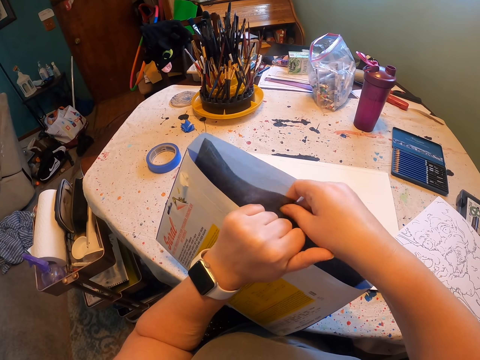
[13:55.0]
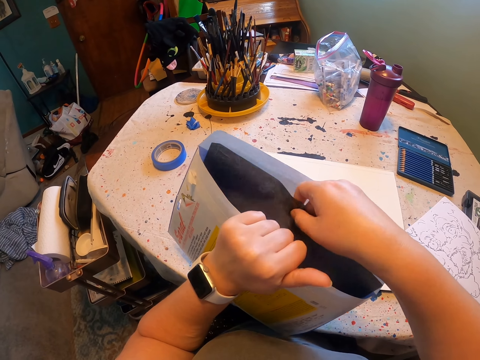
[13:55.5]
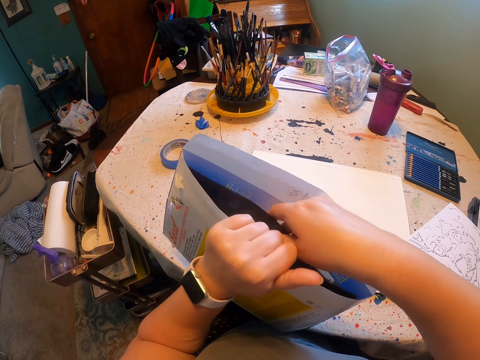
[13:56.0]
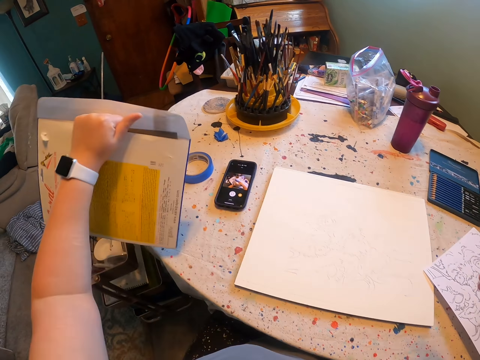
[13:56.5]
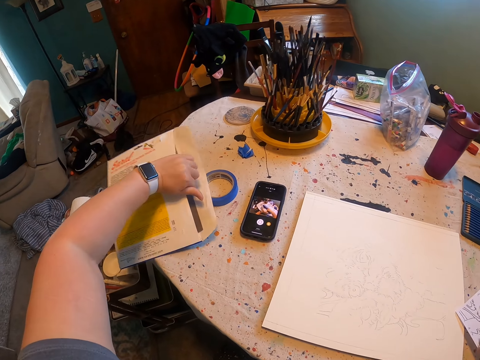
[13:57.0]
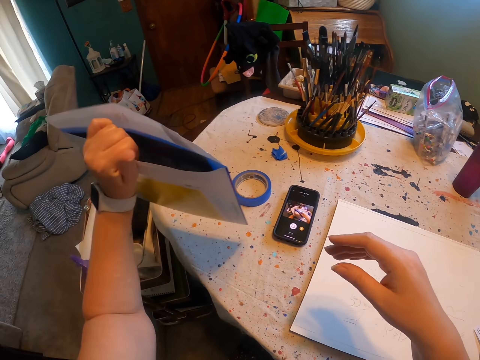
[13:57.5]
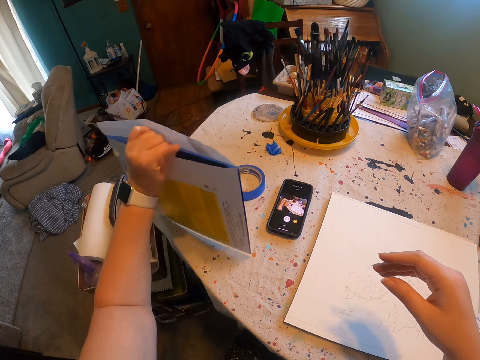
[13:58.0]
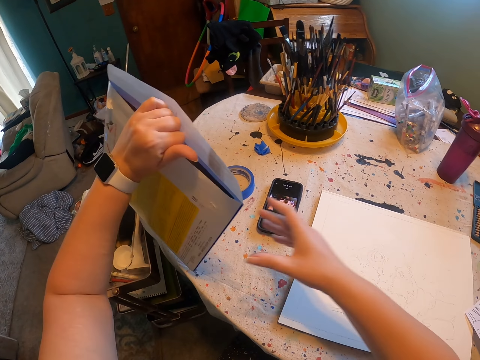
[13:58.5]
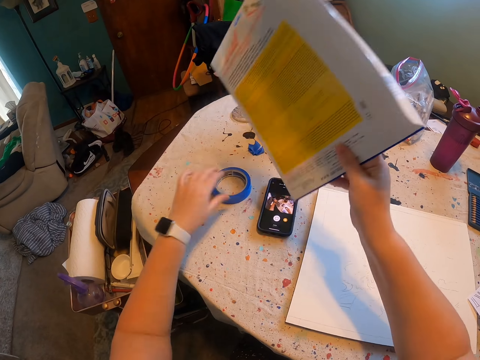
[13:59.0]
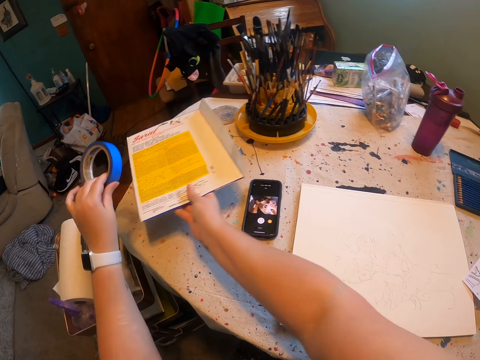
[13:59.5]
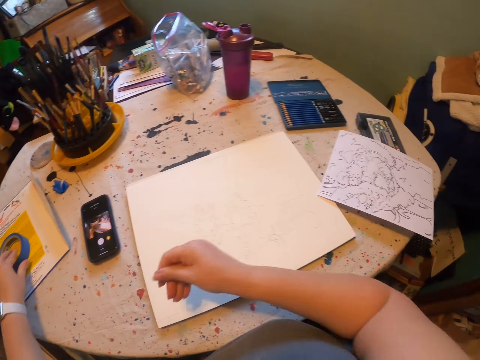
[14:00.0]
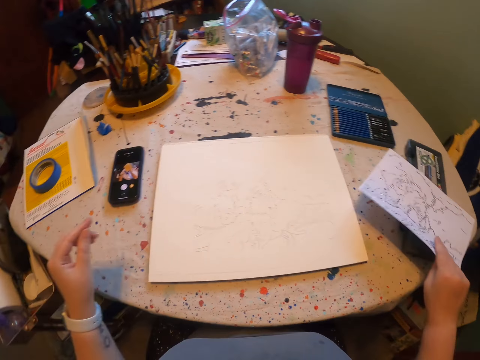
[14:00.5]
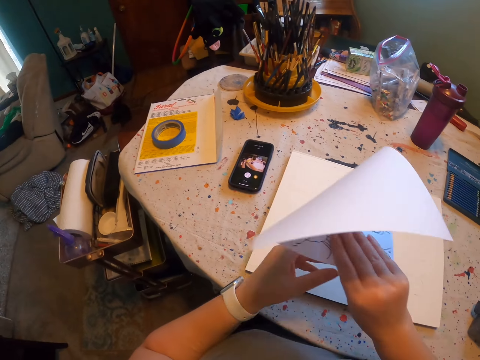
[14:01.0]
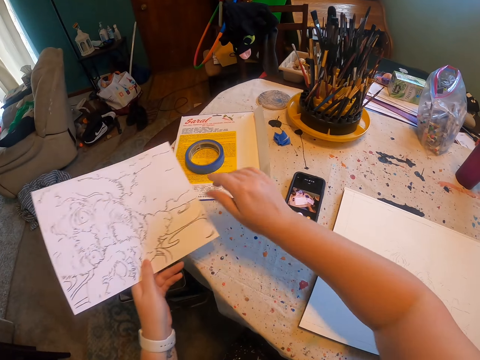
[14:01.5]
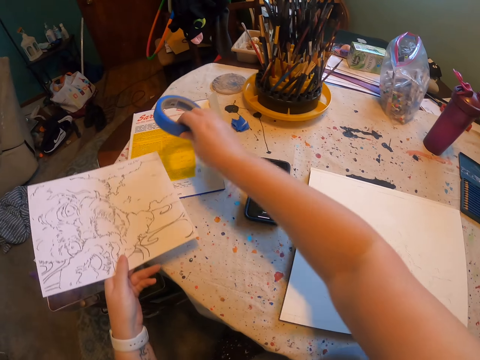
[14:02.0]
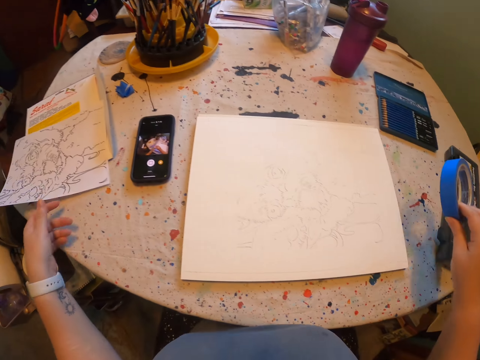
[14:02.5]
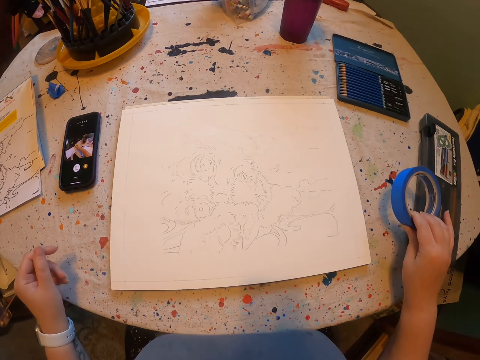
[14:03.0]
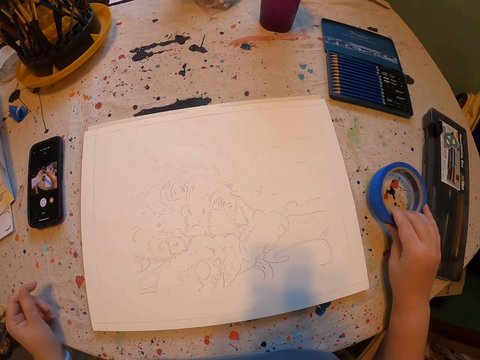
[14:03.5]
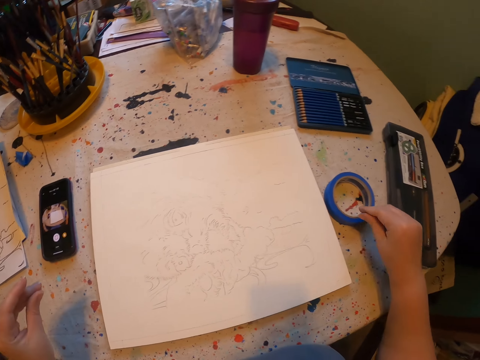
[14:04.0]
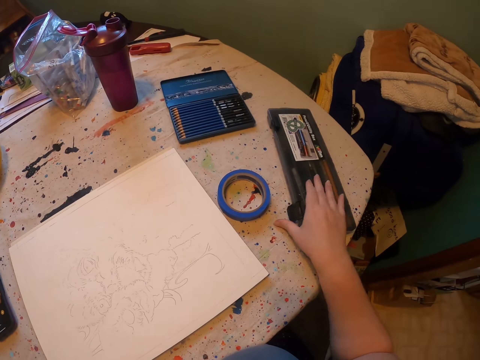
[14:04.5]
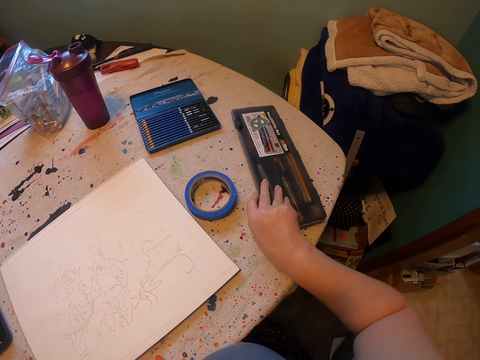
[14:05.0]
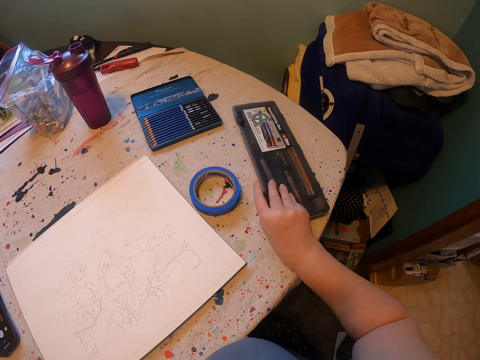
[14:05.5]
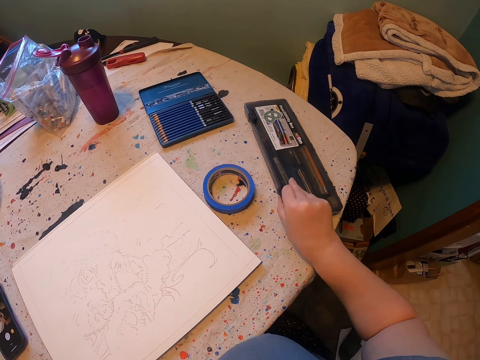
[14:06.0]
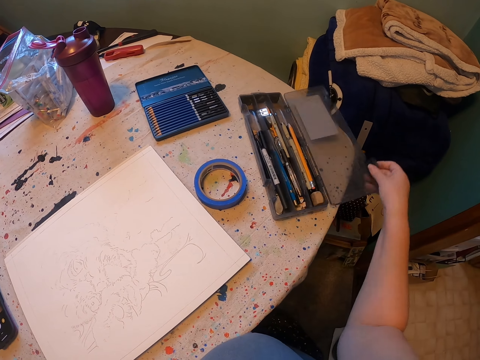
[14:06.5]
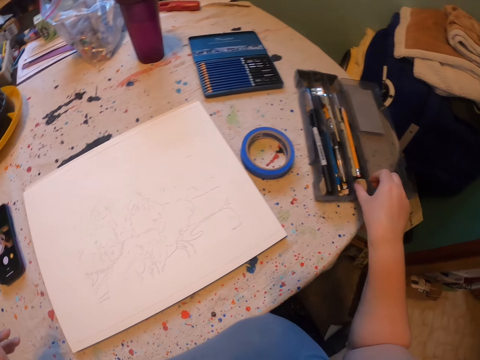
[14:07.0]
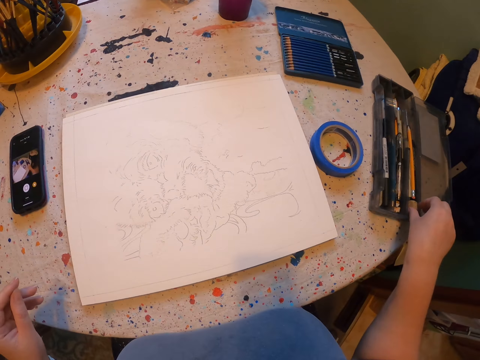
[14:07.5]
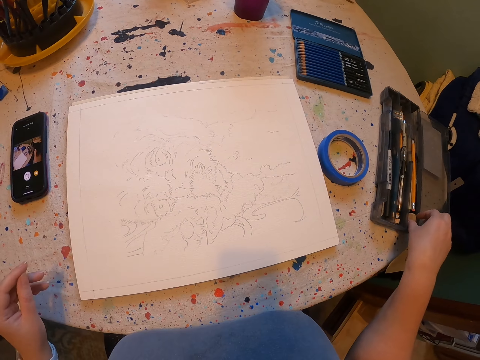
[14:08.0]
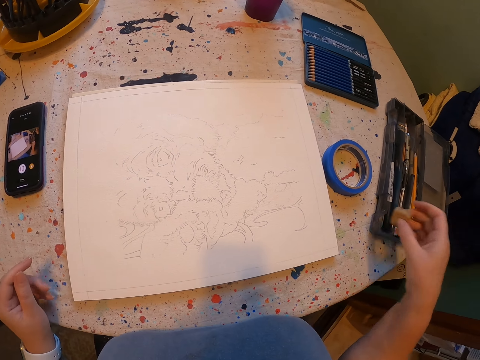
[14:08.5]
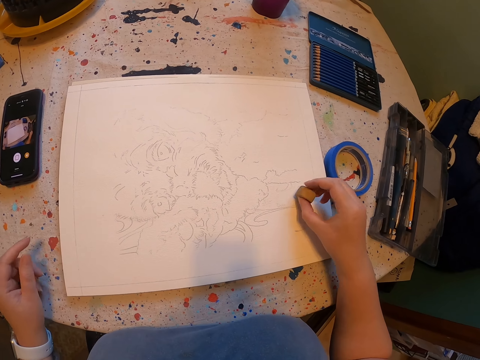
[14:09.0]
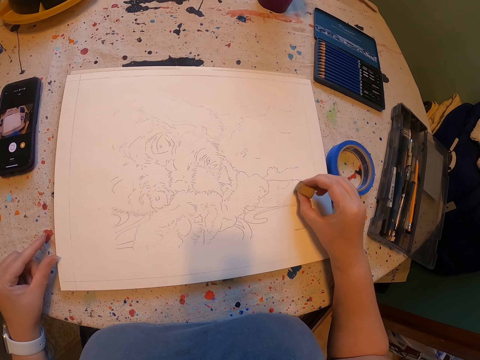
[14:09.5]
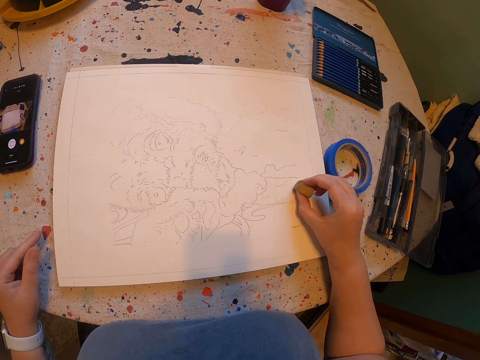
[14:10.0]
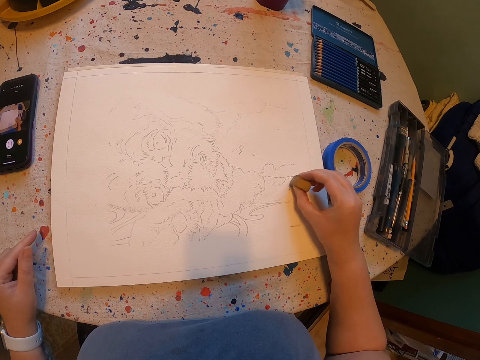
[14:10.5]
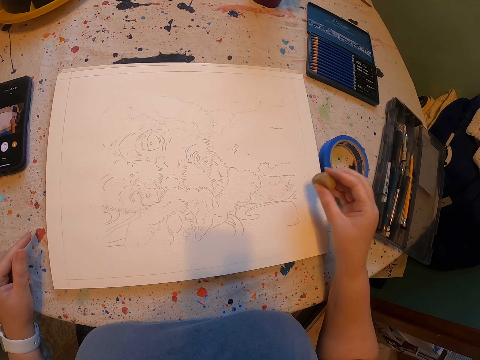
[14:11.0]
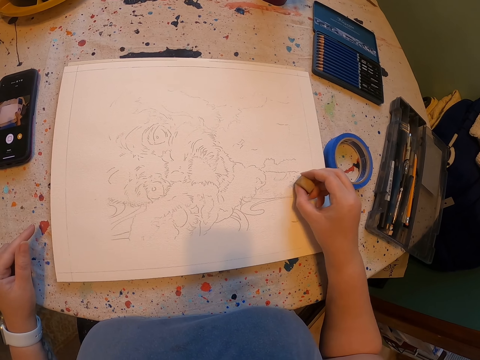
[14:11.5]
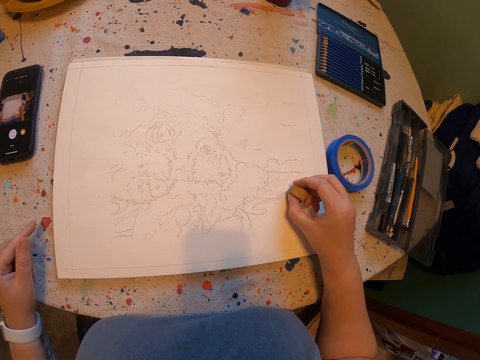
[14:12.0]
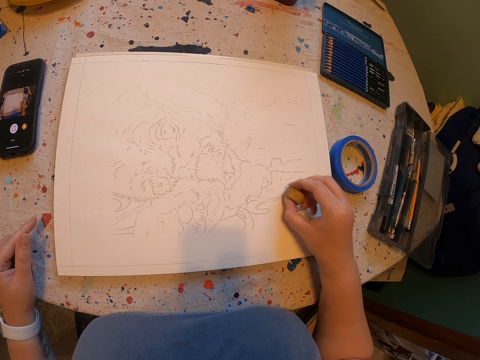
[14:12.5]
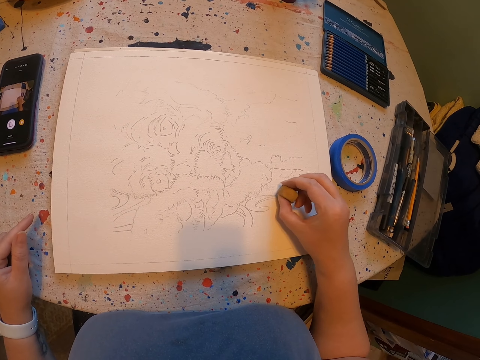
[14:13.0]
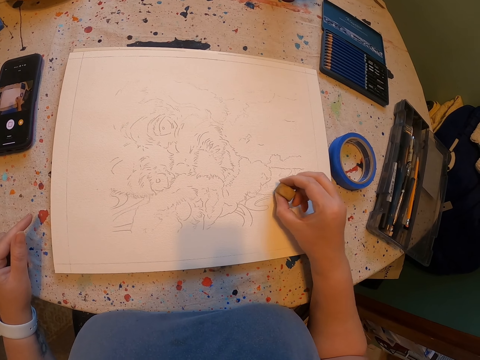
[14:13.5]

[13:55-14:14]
The camera wearer drops the carbon paper cover. They pick up the drawing paper. They put the drawing paper on the envelope. They pick up a tape and drop the tape. They open a pen set. They pick up an eraser. They rub parts of the drawing.

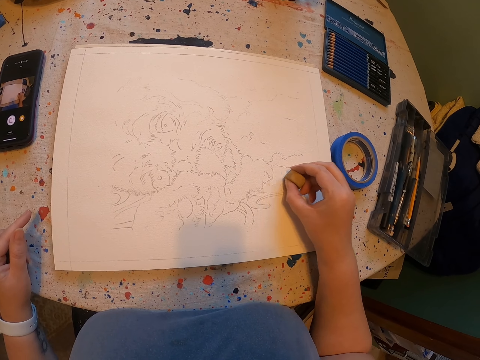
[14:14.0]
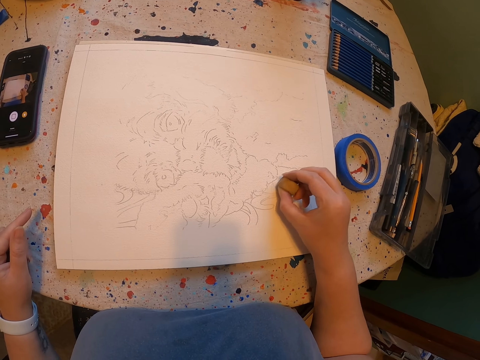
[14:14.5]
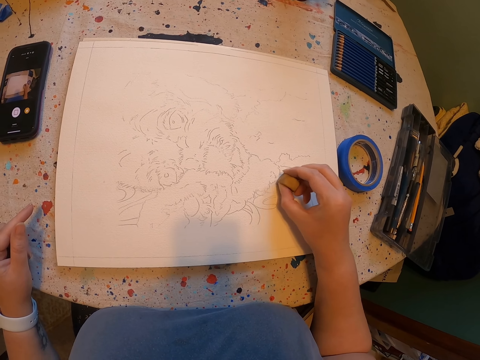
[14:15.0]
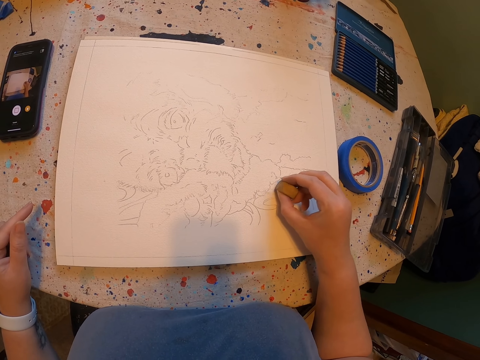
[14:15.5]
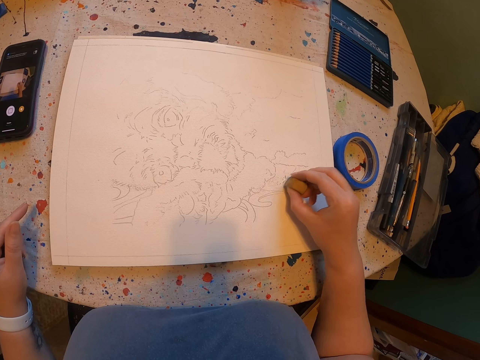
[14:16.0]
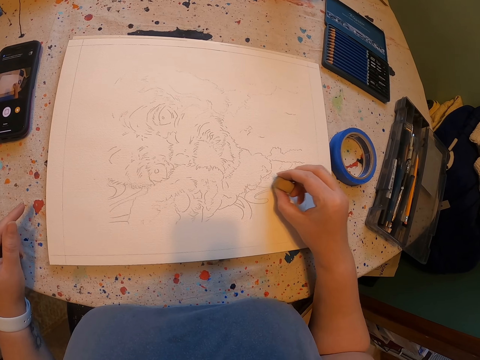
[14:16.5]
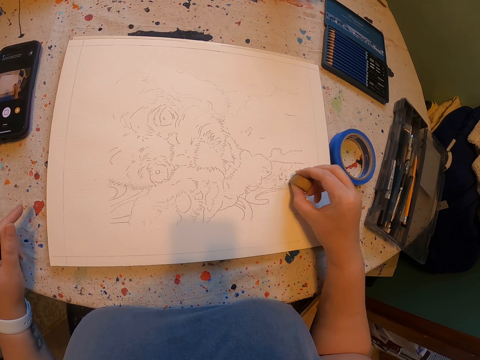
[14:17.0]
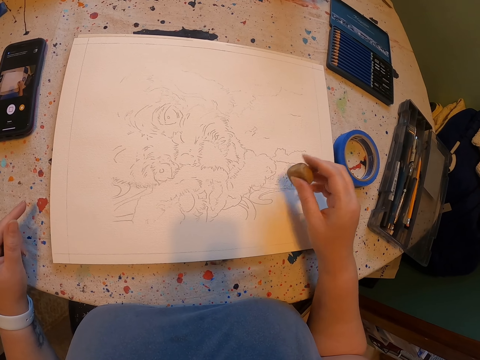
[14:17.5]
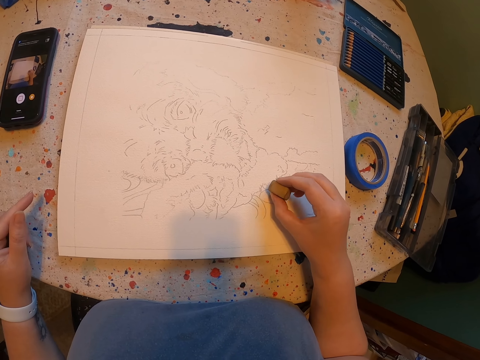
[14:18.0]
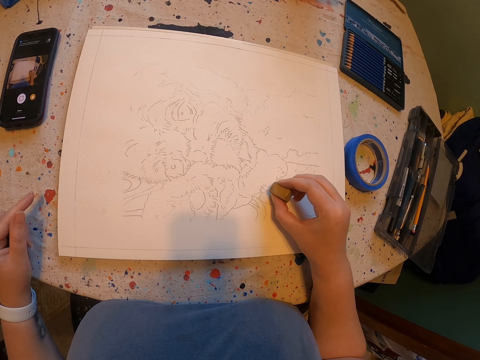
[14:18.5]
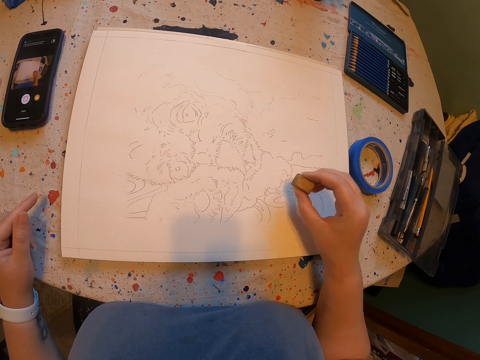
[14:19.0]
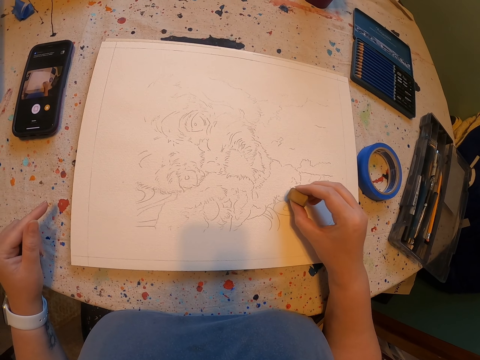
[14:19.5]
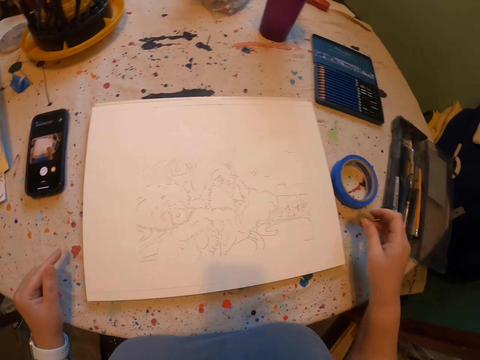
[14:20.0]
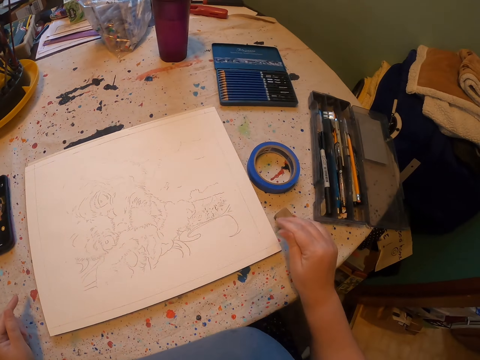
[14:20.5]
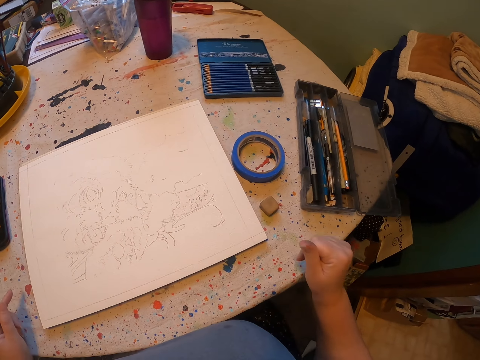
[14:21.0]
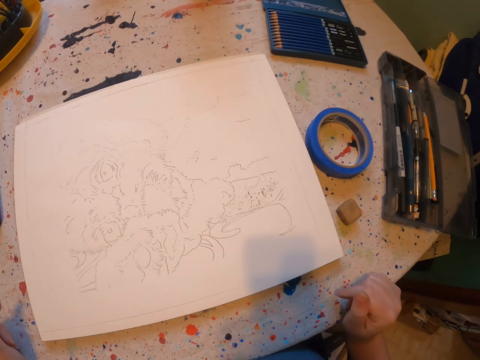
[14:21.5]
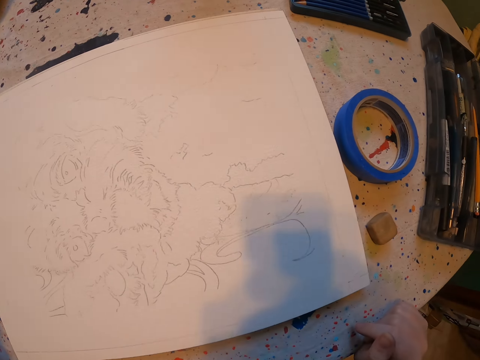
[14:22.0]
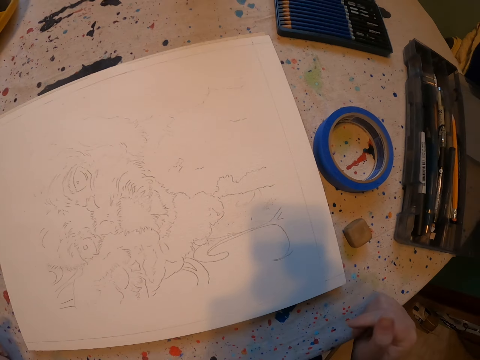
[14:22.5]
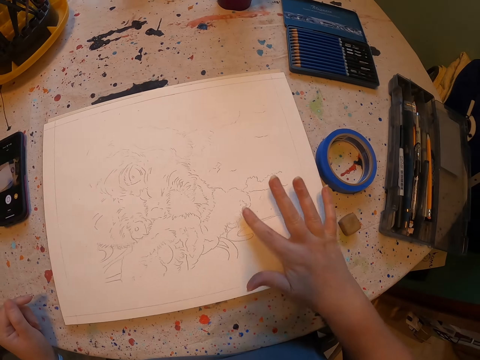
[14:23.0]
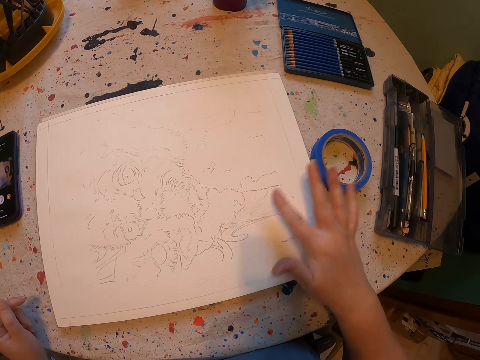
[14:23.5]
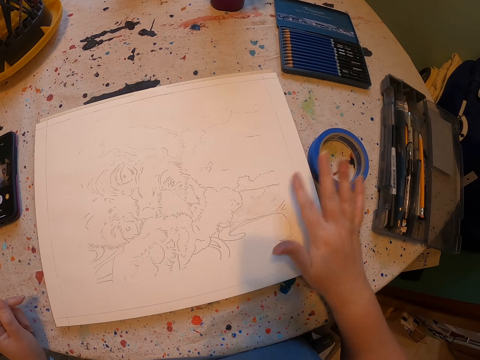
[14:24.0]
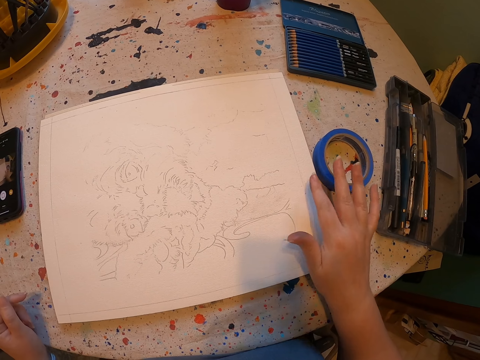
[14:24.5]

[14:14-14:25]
The camera wearer drops the eraser. They stare at the picture. They wipe the picture.
